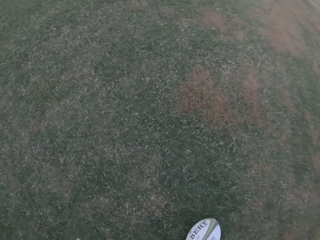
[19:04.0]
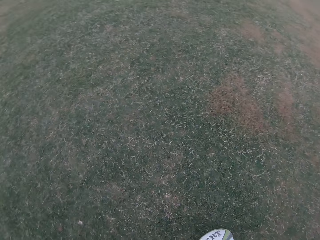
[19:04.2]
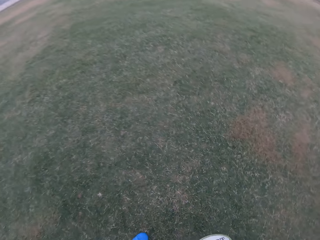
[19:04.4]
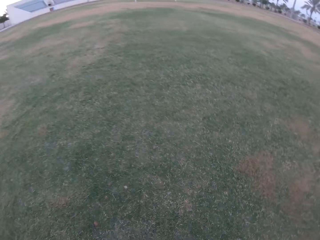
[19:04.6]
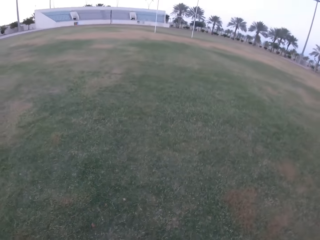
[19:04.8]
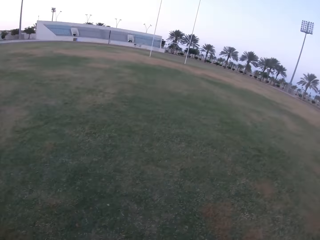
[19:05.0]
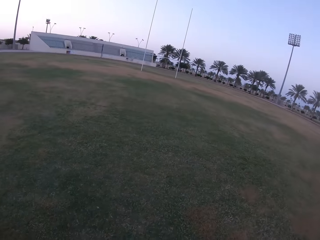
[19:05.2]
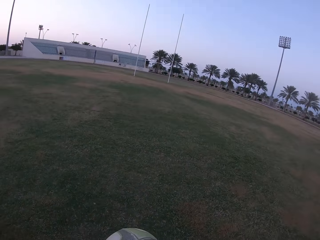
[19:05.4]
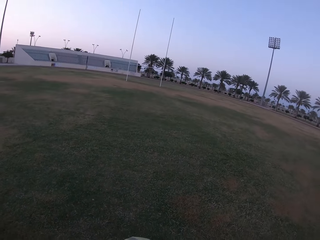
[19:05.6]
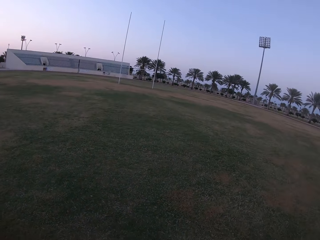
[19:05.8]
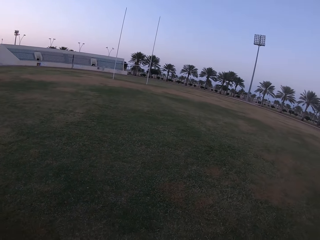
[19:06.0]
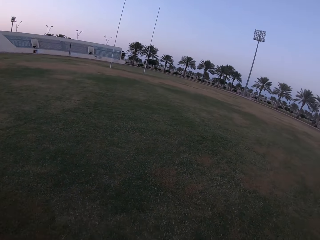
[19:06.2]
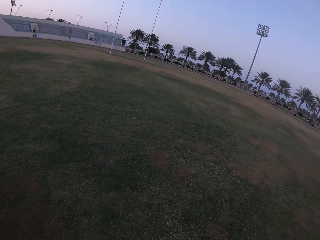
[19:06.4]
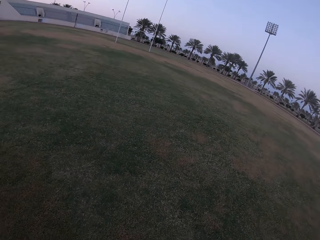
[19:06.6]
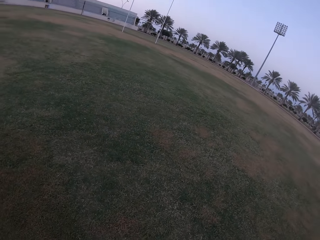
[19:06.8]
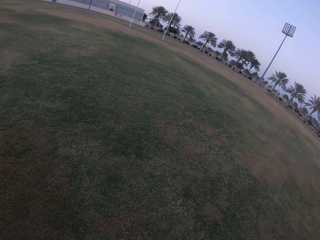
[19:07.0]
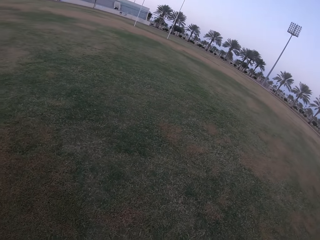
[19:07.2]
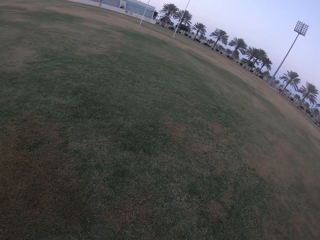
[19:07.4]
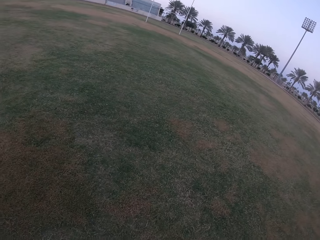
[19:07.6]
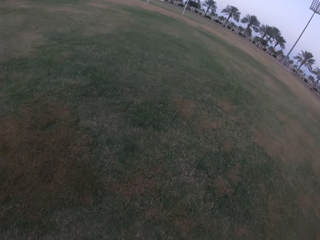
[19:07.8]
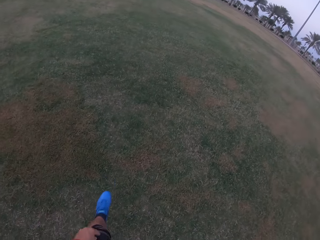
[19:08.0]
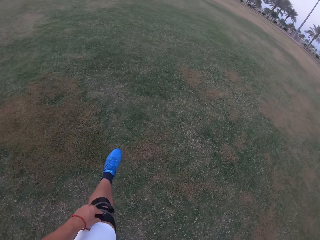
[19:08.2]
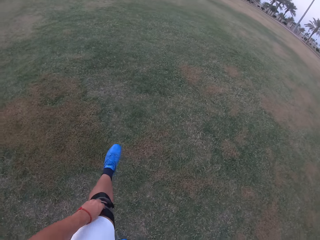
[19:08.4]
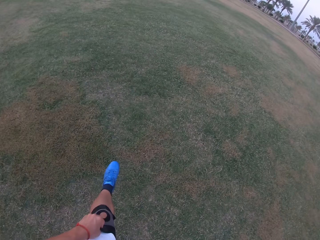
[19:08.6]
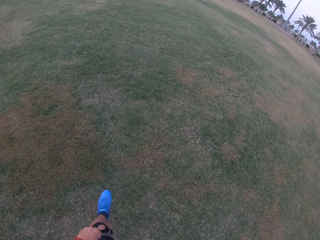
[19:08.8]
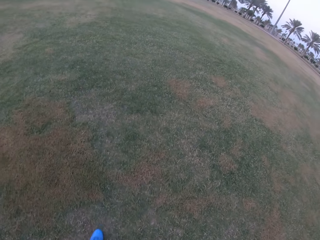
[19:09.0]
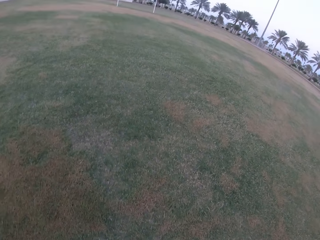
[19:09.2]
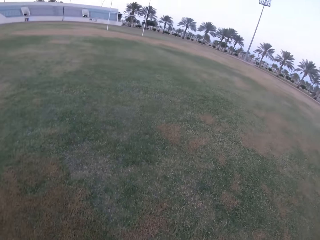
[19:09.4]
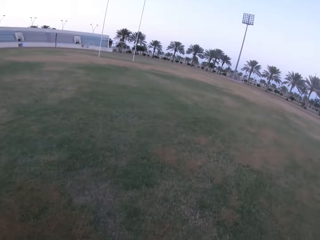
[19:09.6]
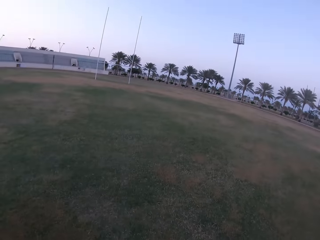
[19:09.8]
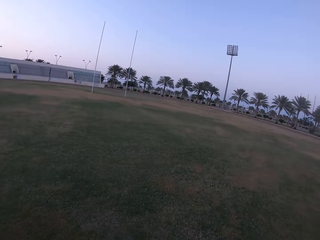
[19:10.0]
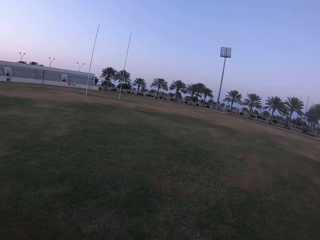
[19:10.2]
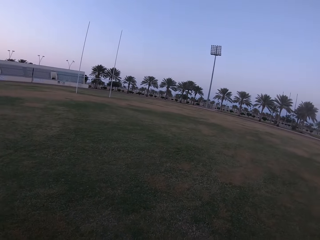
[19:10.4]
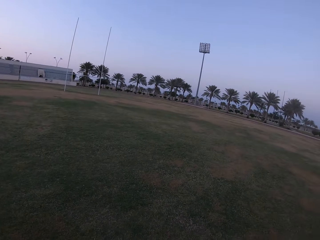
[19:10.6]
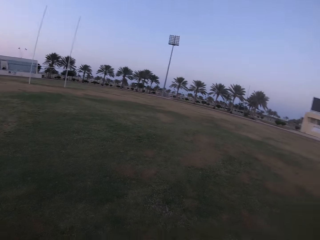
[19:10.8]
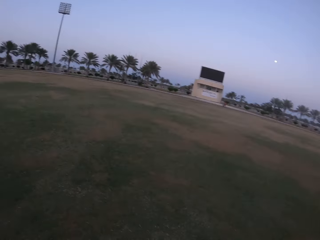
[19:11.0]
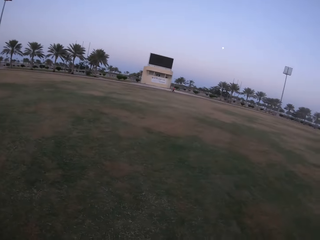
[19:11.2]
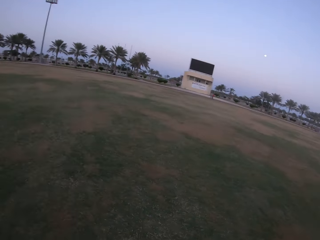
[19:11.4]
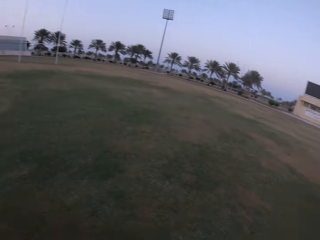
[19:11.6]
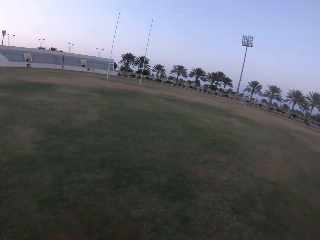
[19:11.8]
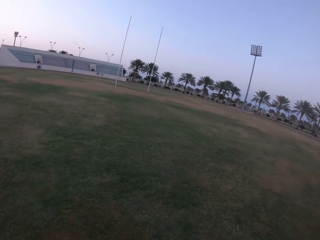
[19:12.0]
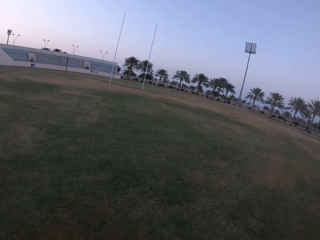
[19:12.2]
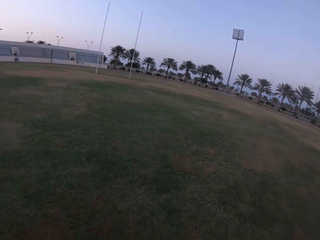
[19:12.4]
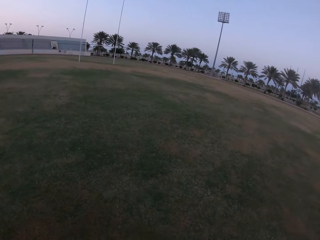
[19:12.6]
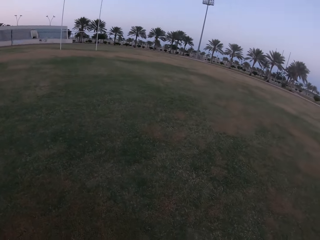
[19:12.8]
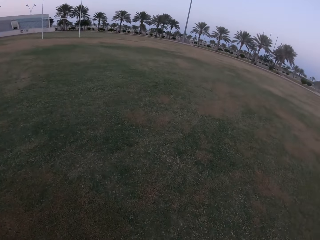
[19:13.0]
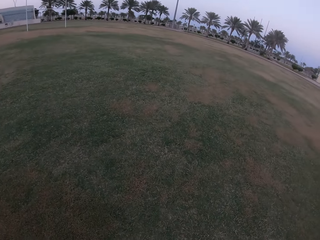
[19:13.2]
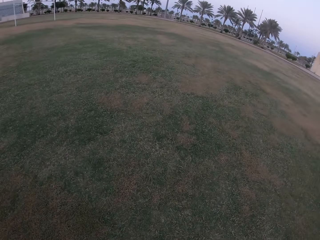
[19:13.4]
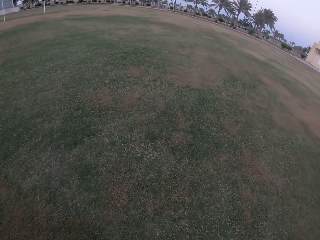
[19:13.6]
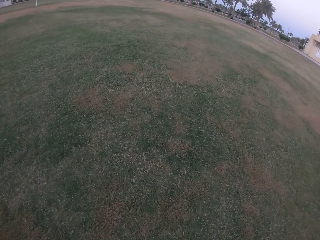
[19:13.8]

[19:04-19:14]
The camera wearer picks the ball from the ground. They walk on the field. They look on the ground. They rub the leg. They look around the field.

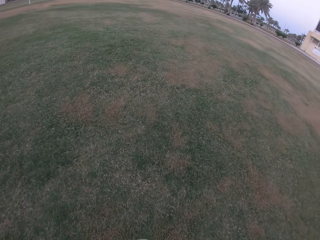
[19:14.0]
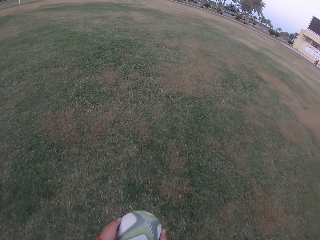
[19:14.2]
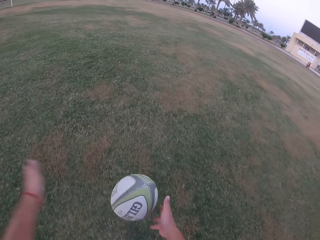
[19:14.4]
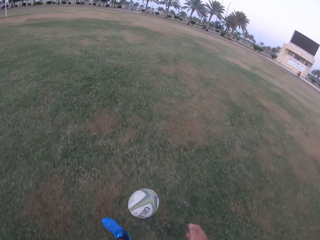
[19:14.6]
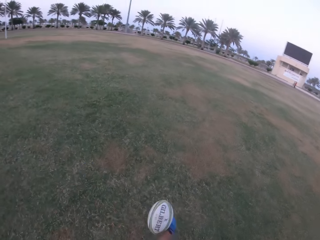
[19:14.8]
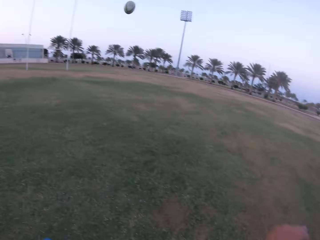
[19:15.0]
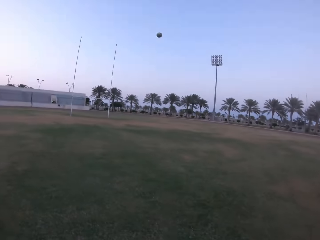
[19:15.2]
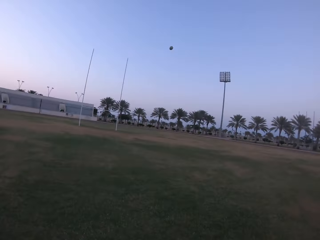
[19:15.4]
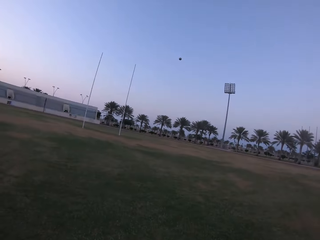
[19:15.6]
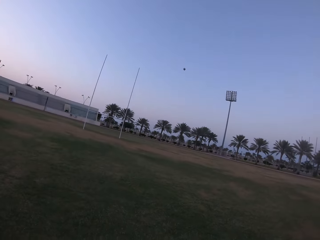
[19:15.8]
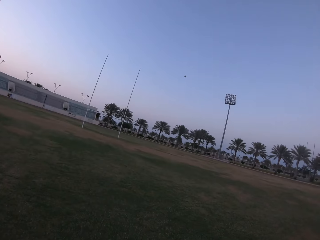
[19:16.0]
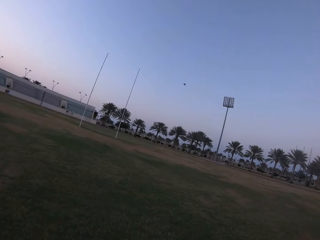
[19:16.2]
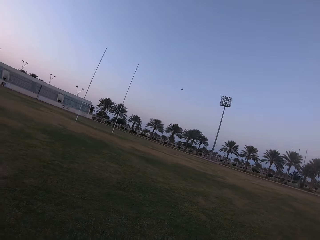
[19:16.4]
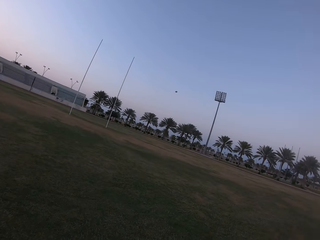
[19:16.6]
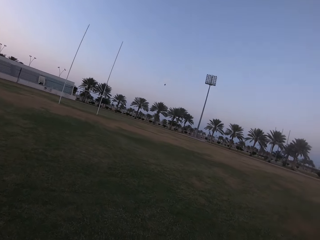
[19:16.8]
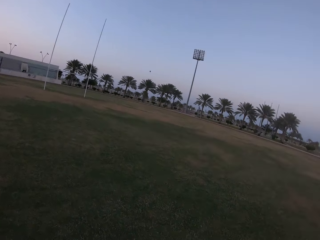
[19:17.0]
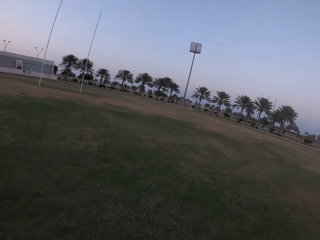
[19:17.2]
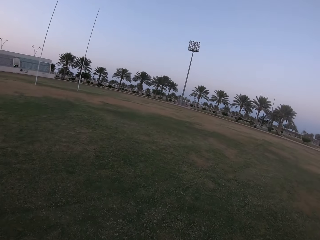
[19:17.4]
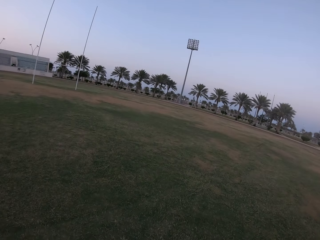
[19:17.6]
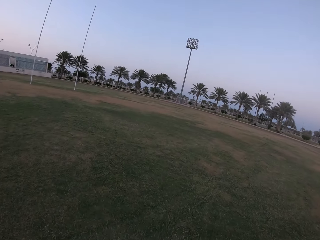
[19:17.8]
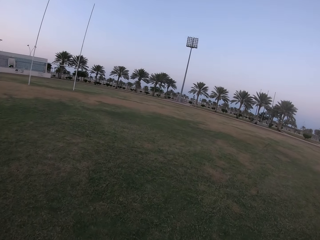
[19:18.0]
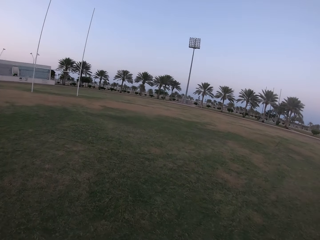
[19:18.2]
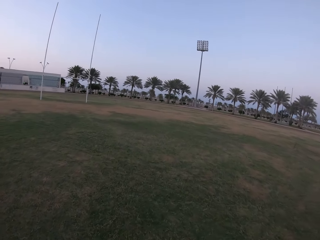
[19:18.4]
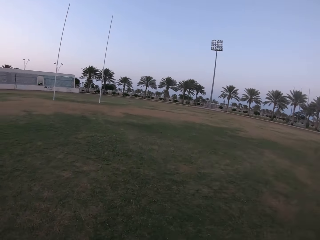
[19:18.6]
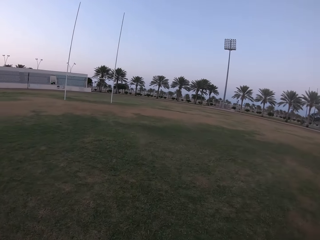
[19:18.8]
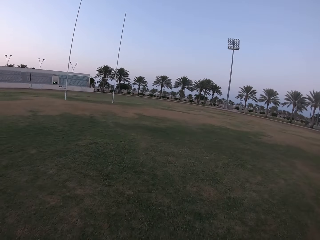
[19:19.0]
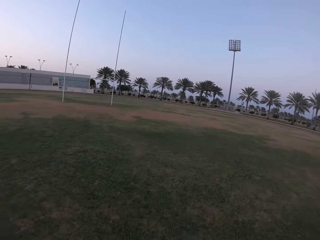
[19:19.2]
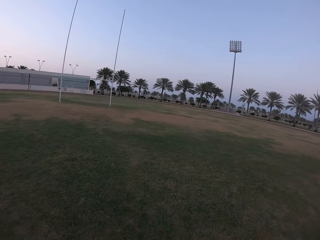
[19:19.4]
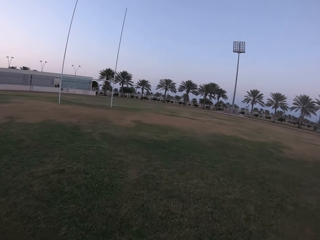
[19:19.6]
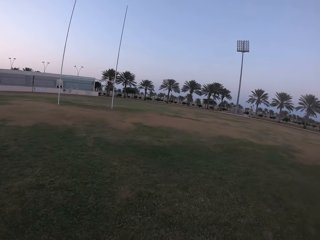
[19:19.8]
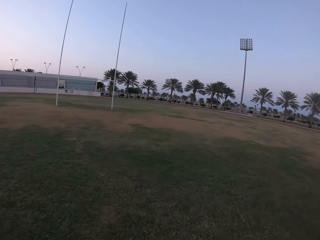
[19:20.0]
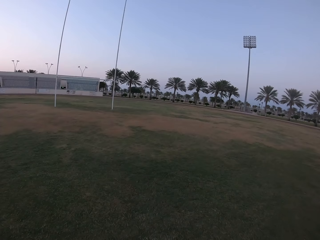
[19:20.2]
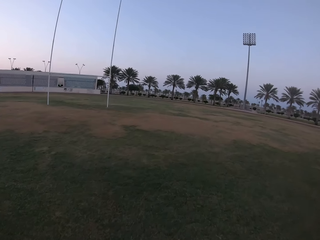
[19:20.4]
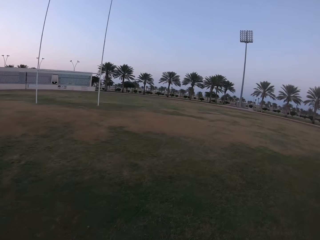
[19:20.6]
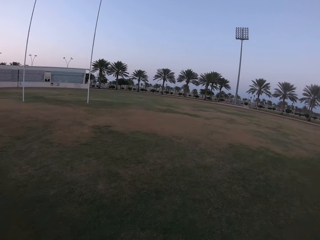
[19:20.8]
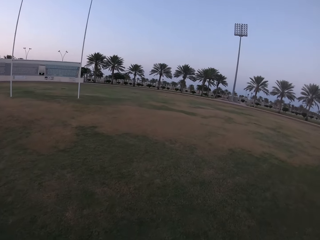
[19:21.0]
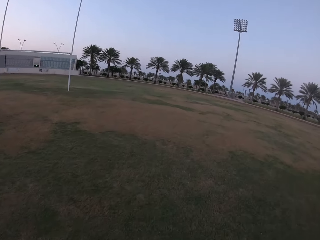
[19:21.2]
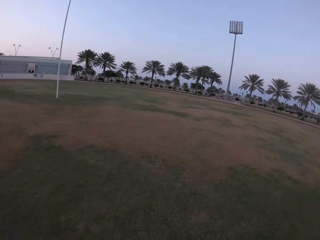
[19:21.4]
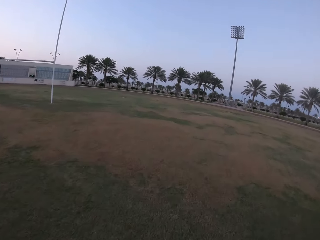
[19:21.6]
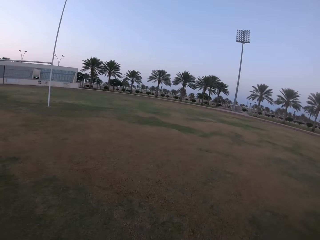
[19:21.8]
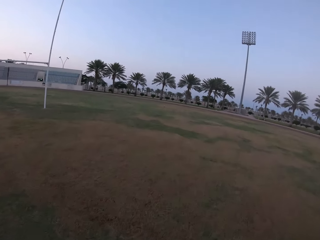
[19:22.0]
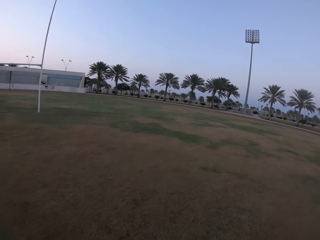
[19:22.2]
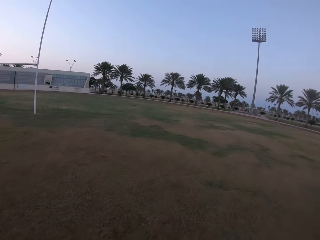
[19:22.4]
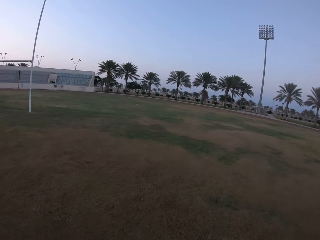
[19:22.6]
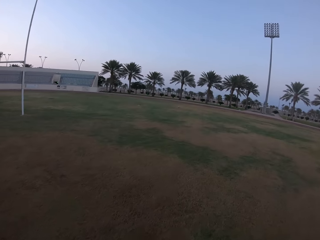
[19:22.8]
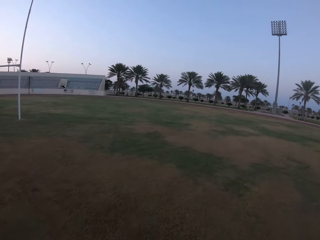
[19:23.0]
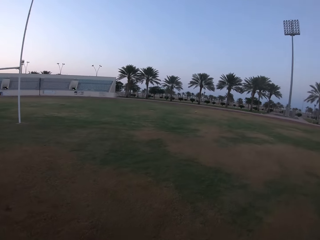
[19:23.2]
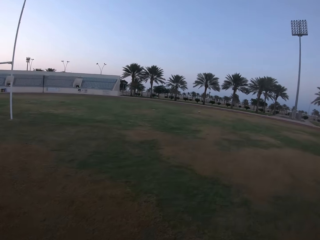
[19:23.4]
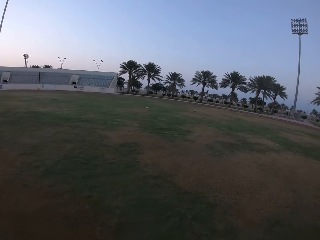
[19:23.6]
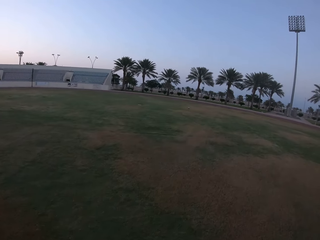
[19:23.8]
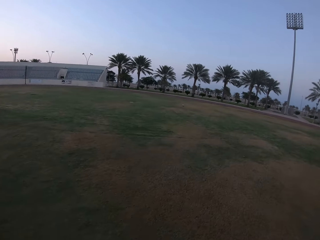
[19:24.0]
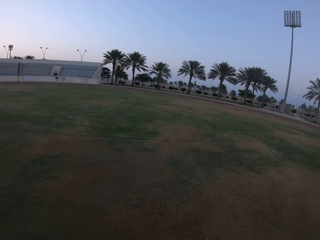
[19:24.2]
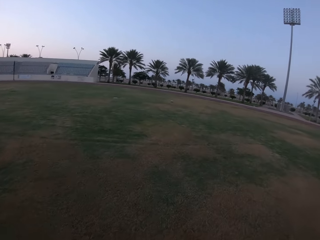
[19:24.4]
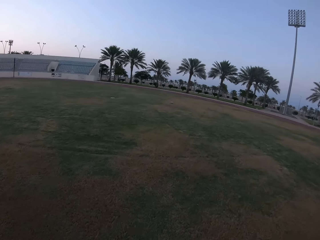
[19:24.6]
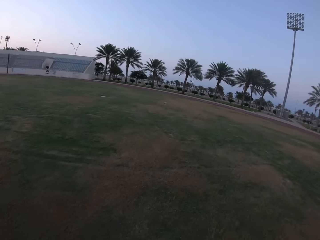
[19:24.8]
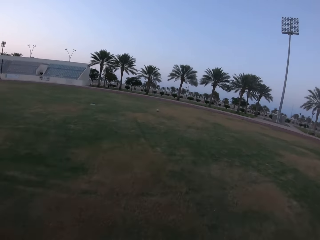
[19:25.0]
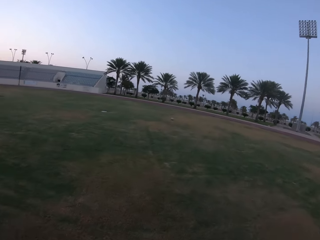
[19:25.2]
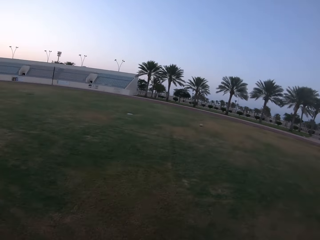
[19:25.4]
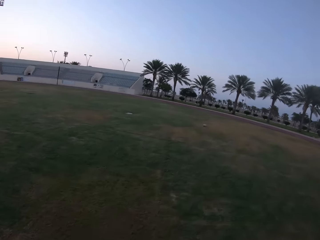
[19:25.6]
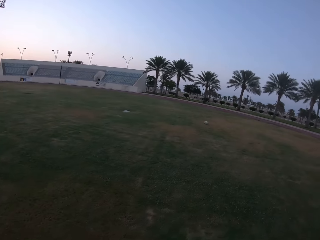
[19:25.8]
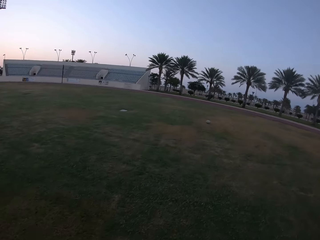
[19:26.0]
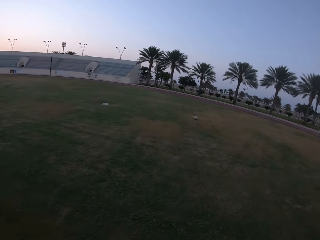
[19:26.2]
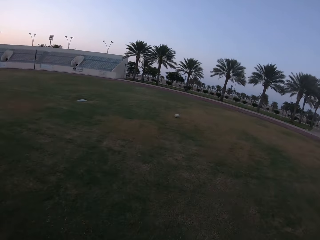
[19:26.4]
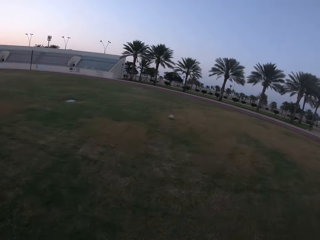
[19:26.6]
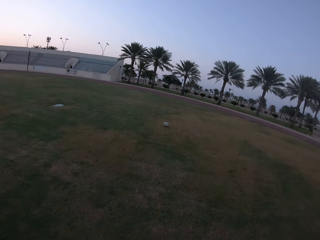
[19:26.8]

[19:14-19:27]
The camera wearer walks on the field. They kick the ball in the field. They look at the ball. They walk on the field. They run in the field.
